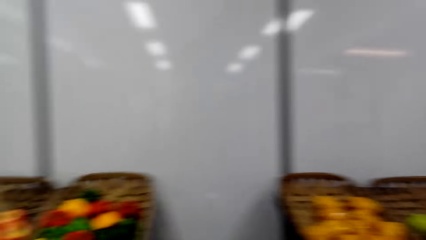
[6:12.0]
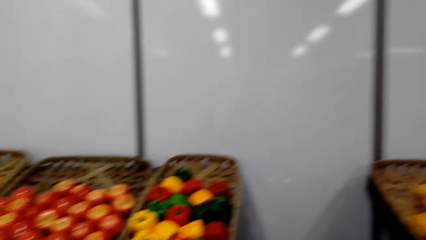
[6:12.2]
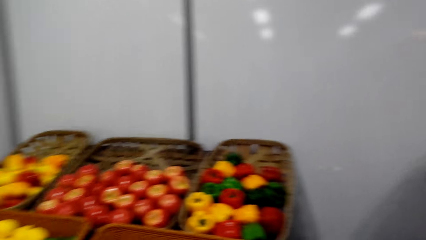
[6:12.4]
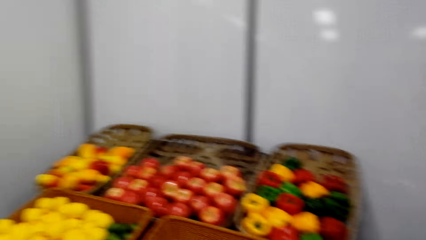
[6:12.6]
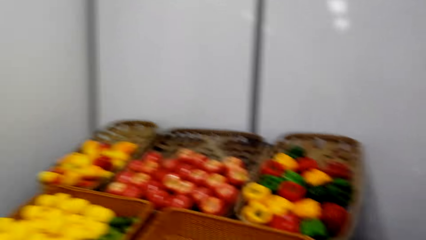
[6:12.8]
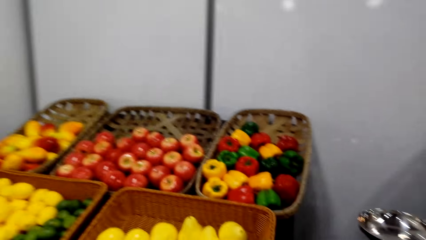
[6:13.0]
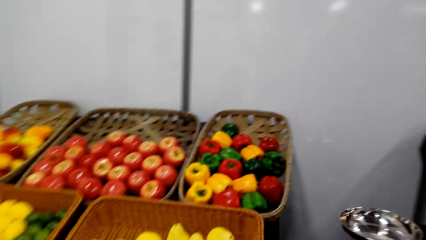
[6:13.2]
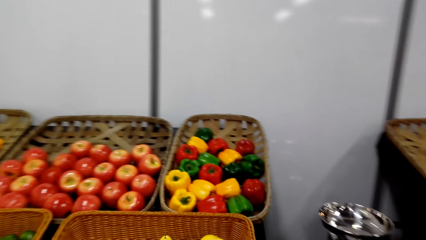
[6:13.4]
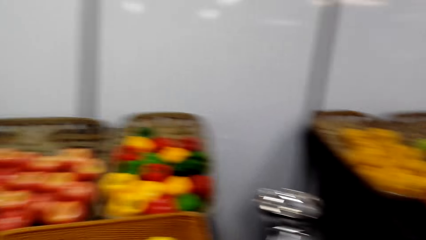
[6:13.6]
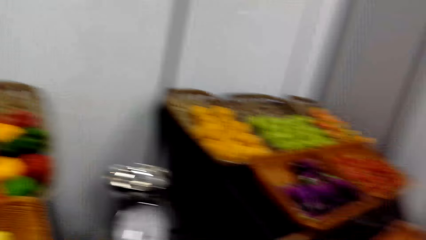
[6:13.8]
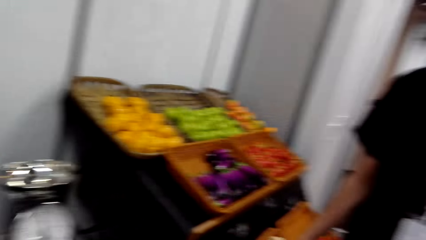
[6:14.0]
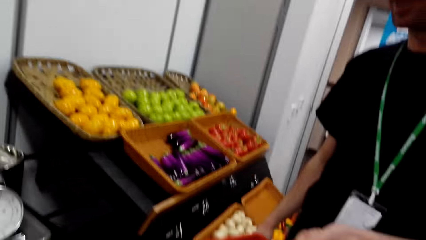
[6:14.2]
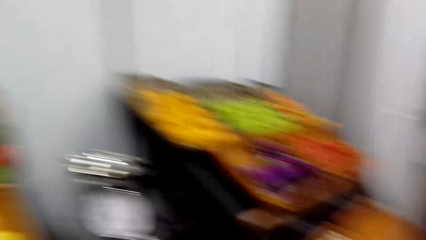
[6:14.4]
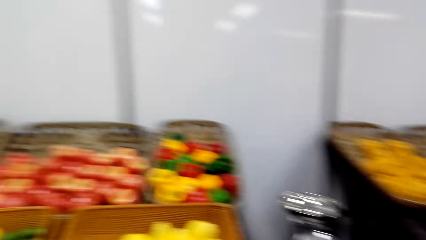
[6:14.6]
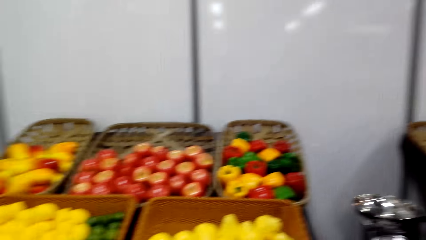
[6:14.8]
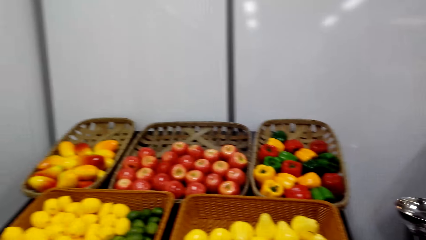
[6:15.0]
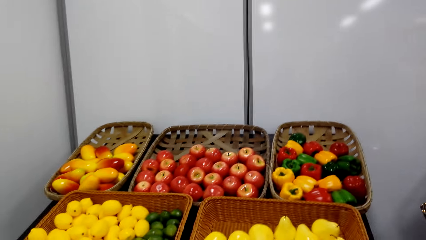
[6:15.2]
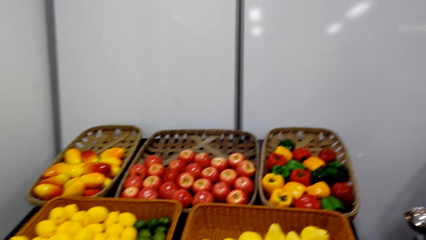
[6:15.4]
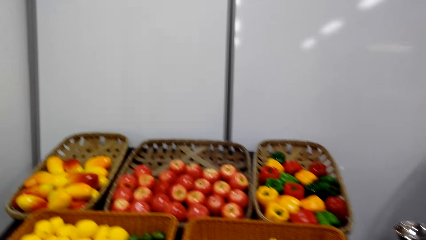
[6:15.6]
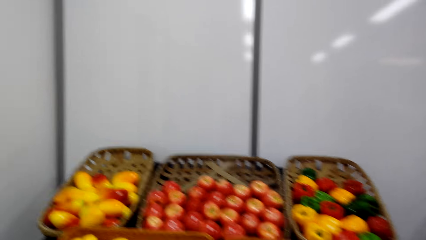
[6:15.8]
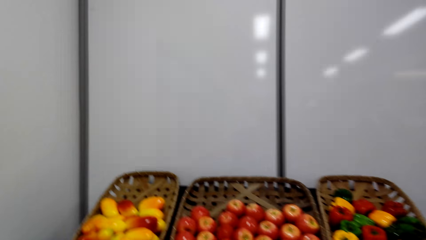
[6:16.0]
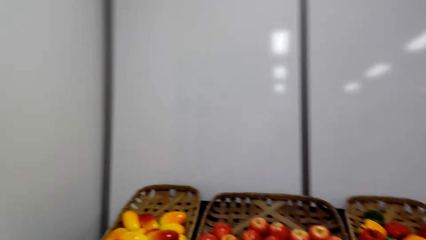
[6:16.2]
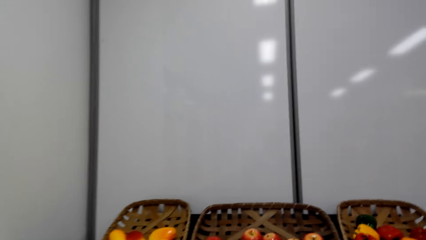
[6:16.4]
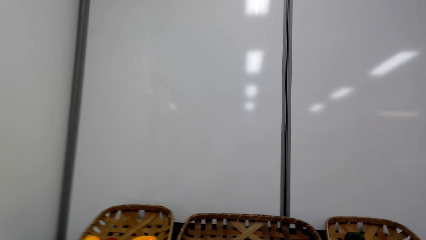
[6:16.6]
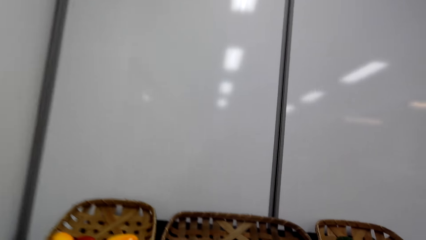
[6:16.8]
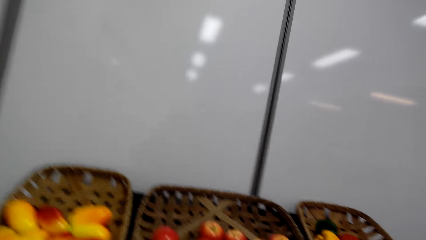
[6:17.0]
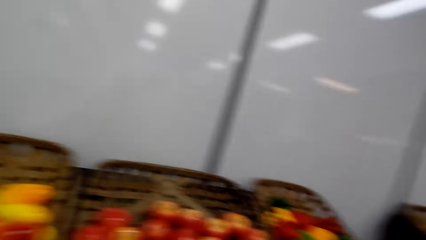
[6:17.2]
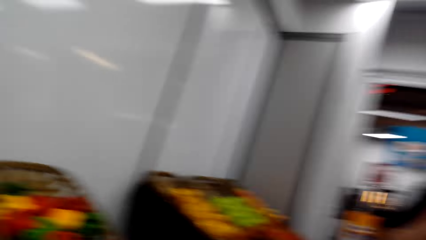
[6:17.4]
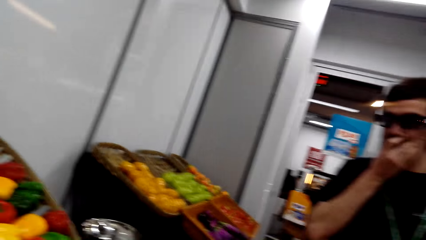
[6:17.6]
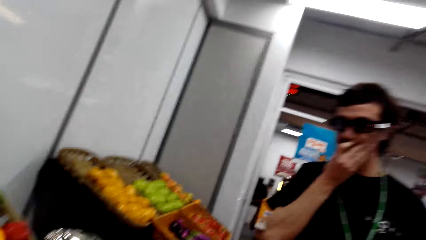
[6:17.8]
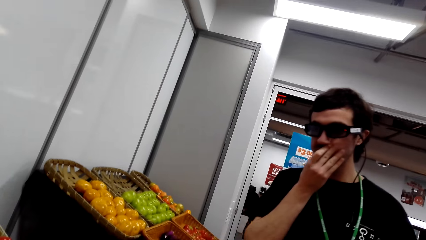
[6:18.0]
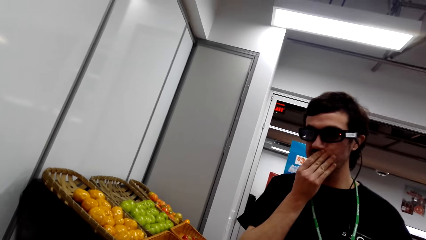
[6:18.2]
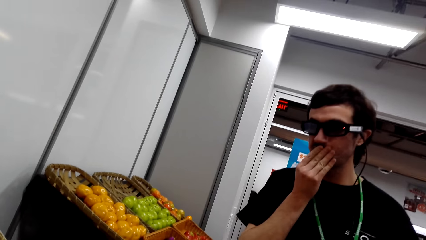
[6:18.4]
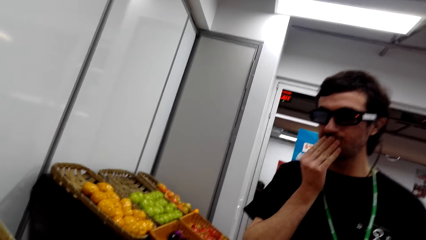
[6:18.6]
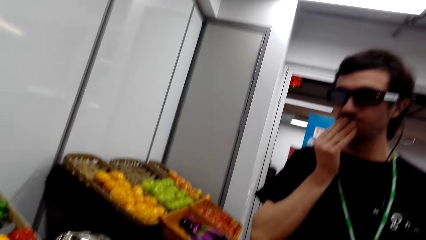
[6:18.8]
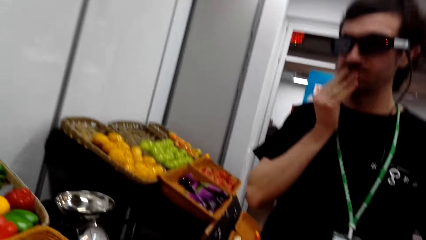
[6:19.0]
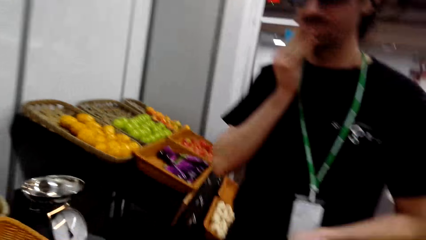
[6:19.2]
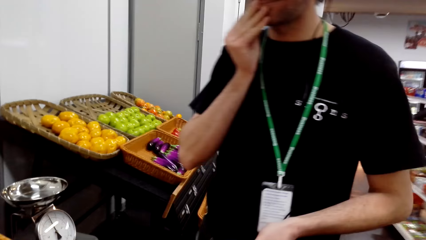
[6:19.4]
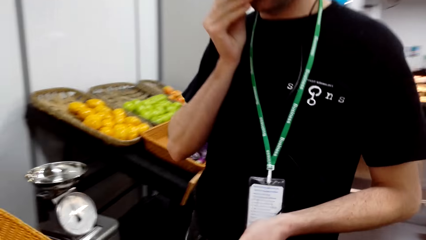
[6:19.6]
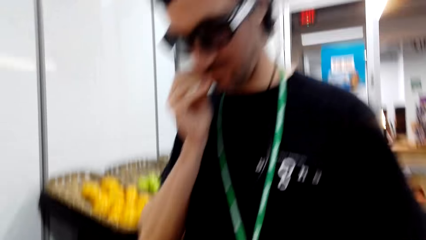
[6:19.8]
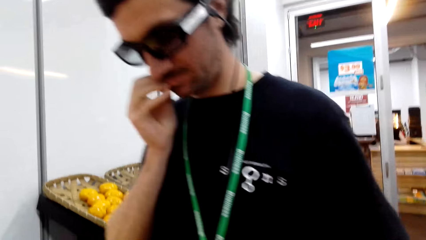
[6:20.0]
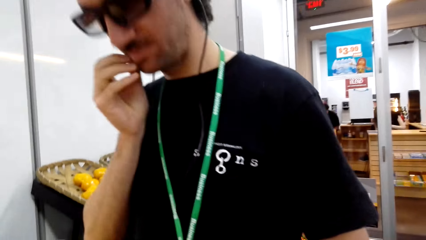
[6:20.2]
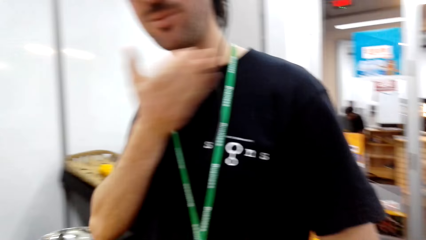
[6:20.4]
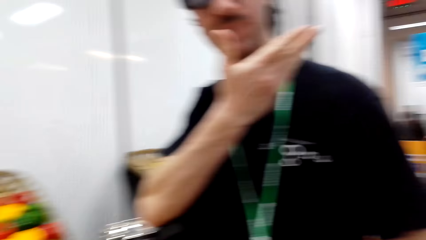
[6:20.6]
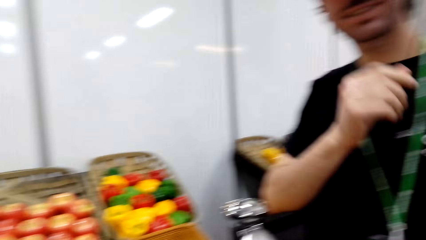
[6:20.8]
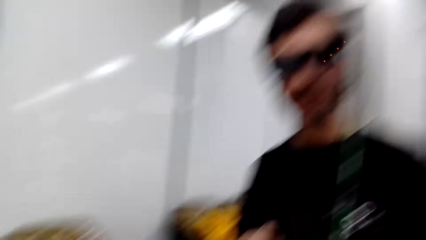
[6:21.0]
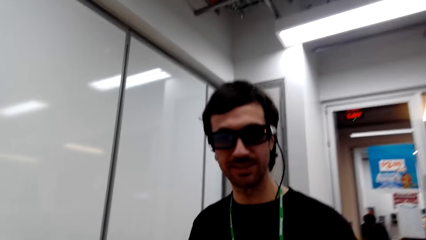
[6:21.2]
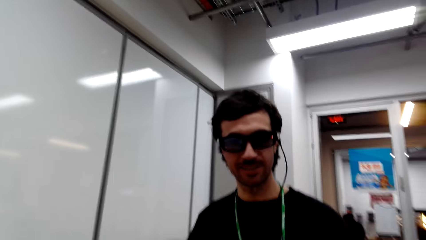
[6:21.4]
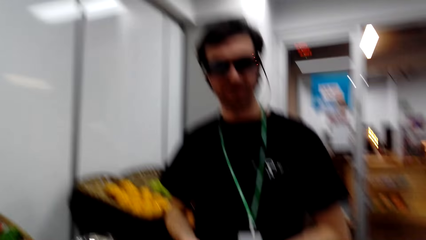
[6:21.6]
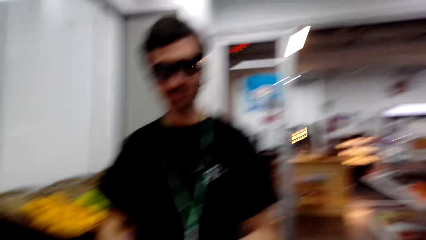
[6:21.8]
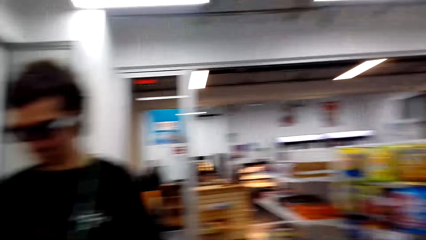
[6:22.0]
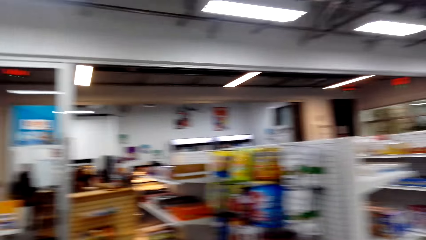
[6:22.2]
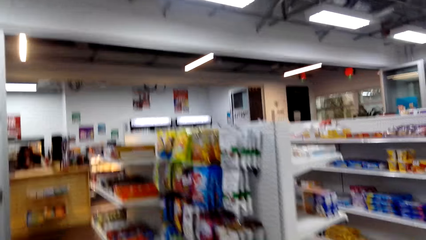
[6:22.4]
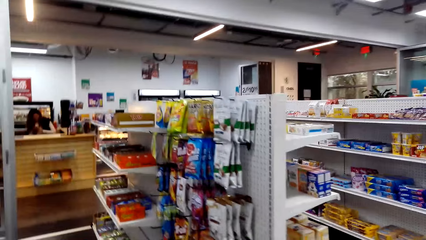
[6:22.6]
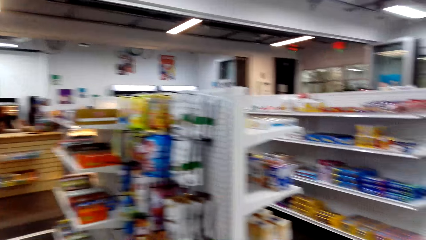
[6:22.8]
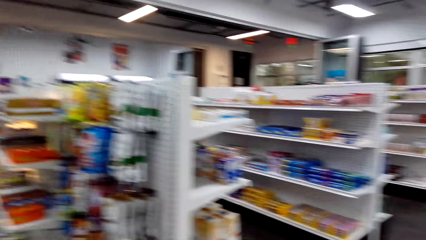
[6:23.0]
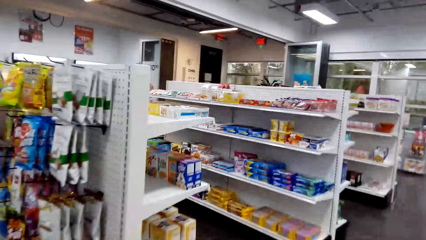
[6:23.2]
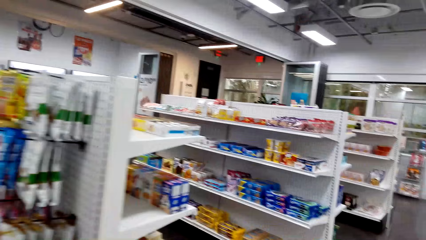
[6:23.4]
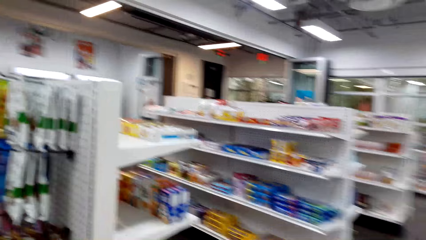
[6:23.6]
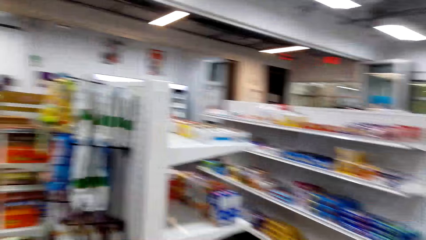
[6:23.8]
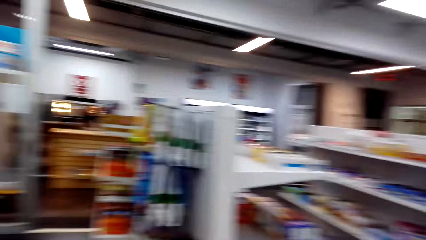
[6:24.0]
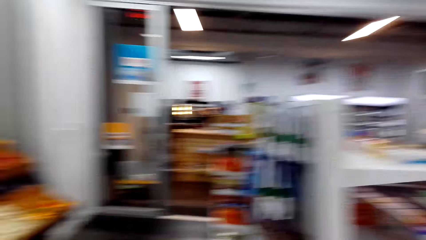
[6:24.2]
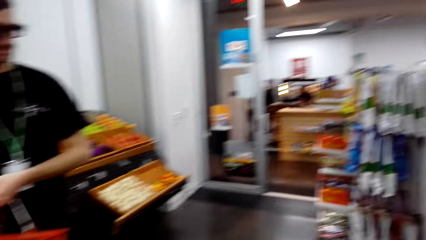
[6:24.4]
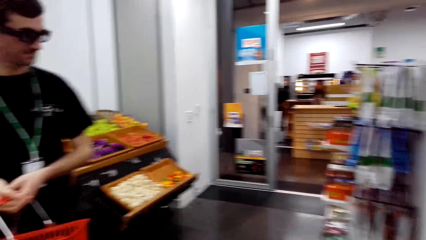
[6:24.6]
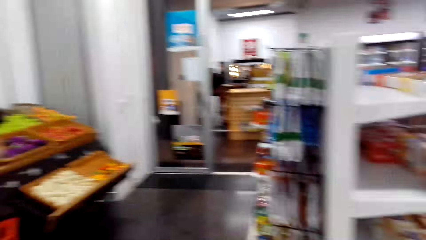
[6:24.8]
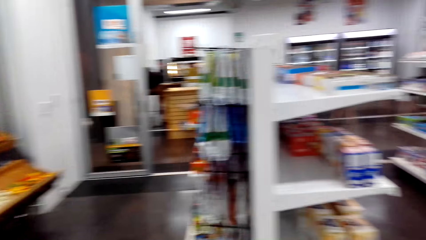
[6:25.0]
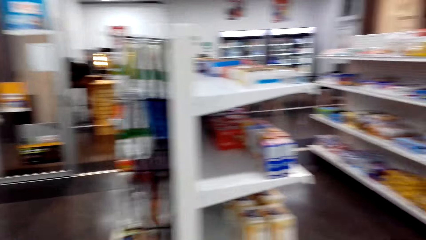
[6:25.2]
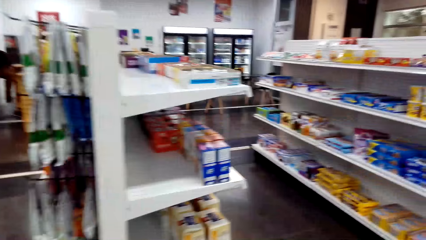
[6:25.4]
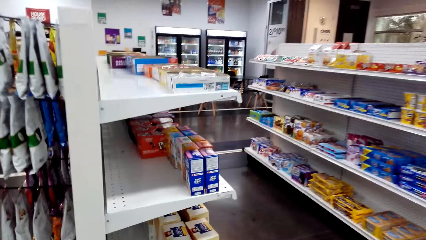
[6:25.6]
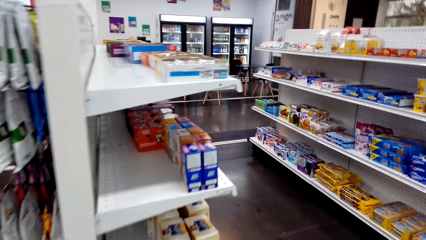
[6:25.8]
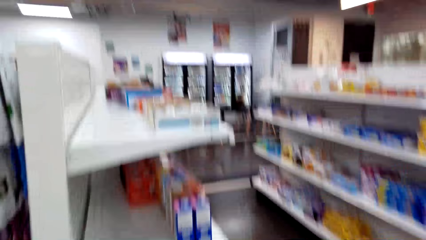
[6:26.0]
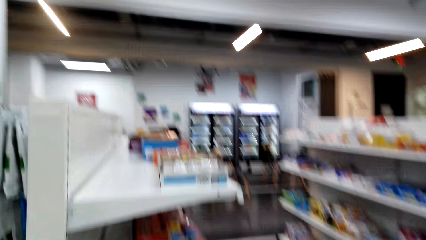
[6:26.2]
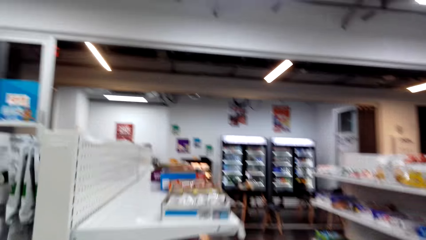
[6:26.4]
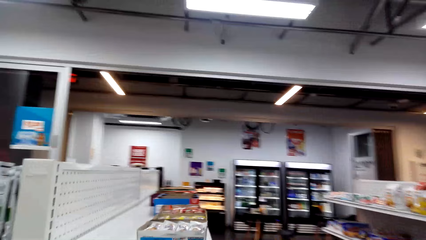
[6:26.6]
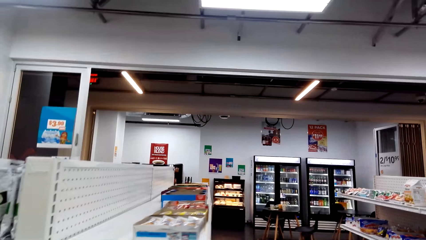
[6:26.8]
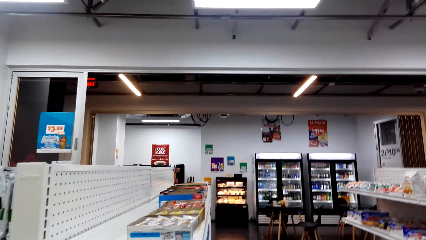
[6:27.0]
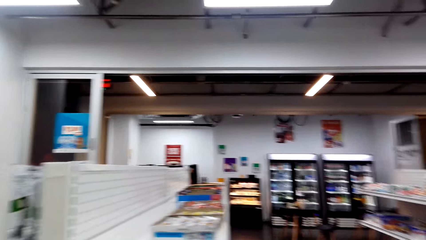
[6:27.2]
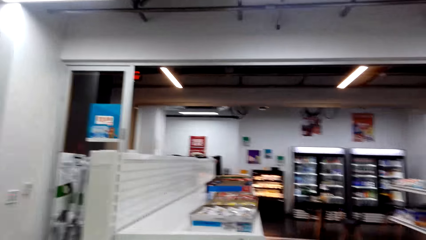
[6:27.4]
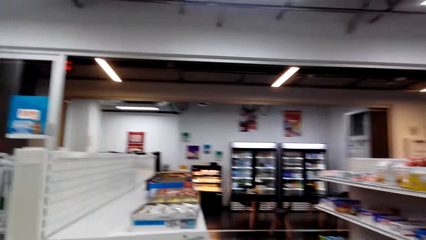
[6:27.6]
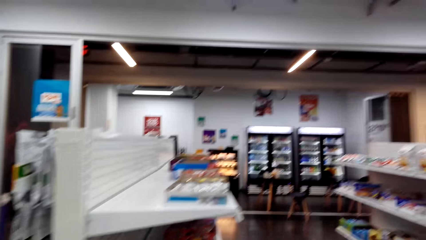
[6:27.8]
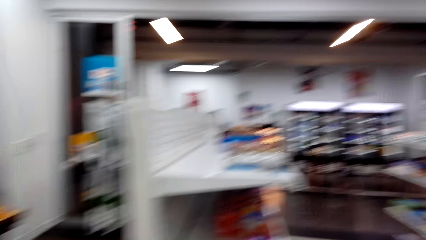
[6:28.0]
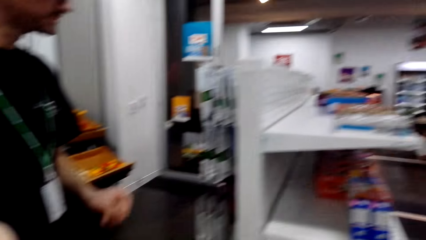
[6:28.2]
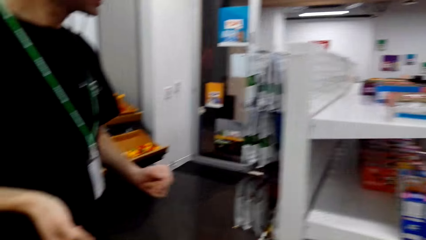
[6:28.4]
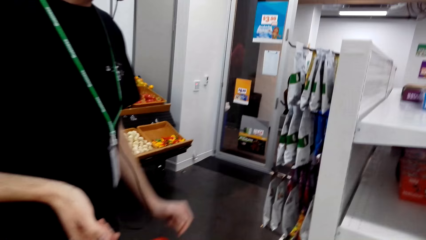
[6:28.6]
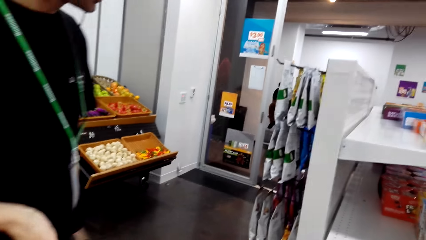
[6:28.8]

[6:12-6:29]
A man touches the mouth. The man moves the hand. The camera wearer looks around and steps forward.
